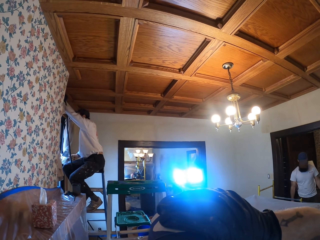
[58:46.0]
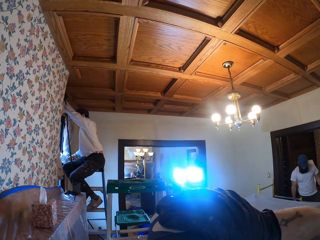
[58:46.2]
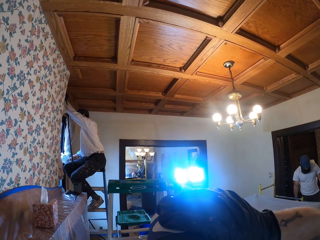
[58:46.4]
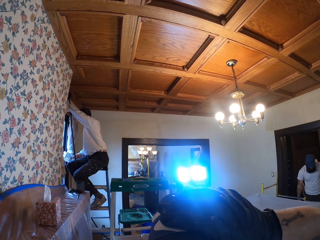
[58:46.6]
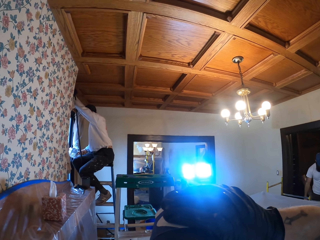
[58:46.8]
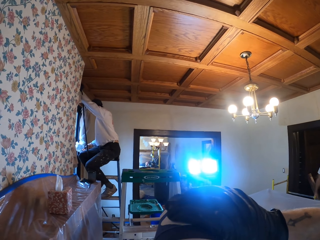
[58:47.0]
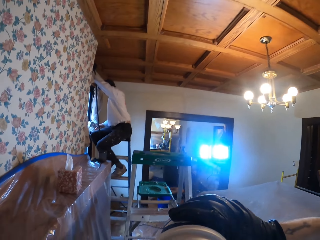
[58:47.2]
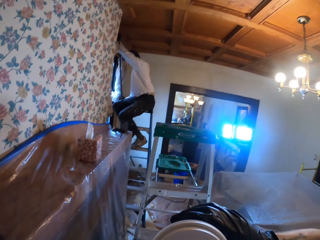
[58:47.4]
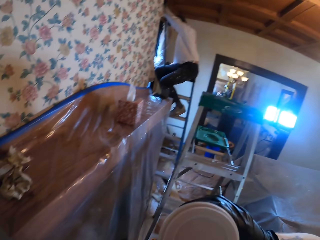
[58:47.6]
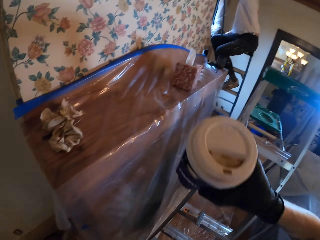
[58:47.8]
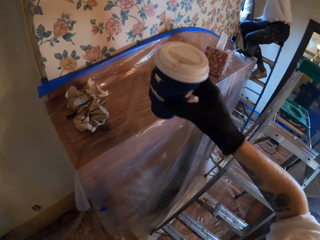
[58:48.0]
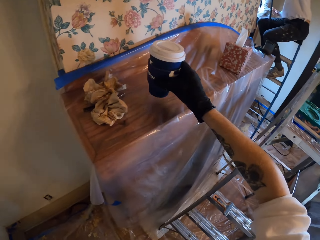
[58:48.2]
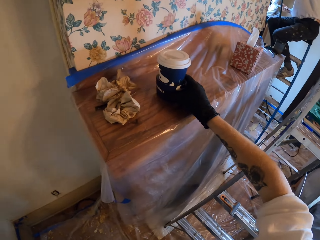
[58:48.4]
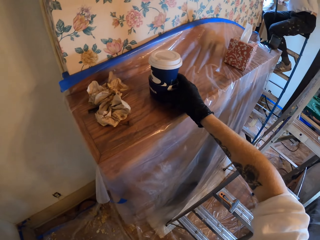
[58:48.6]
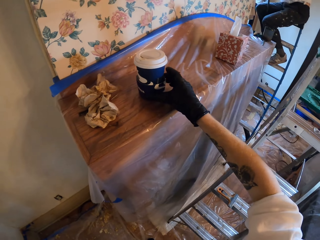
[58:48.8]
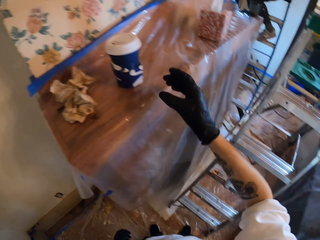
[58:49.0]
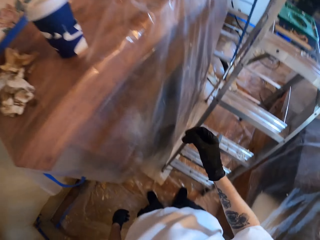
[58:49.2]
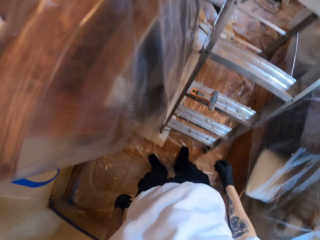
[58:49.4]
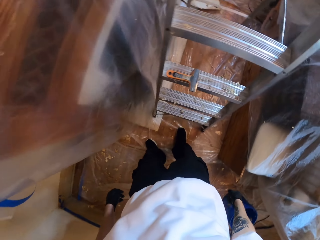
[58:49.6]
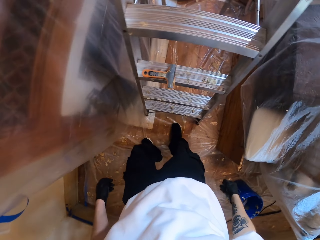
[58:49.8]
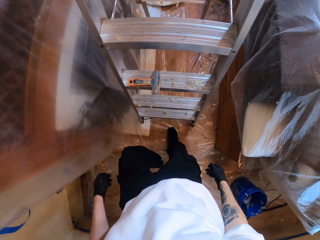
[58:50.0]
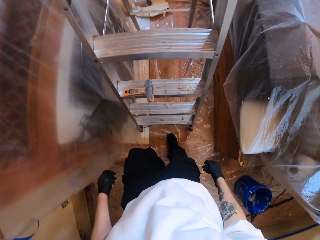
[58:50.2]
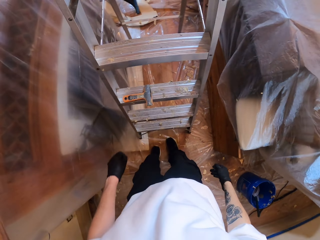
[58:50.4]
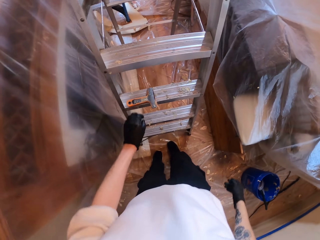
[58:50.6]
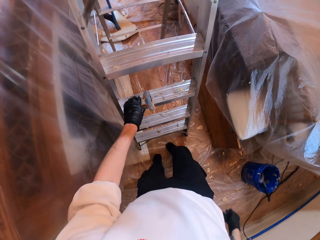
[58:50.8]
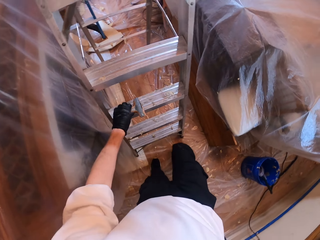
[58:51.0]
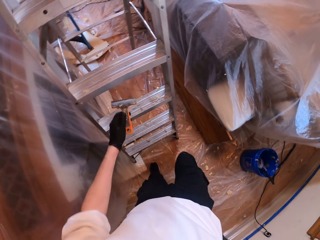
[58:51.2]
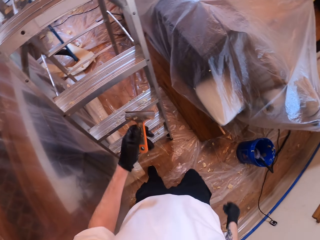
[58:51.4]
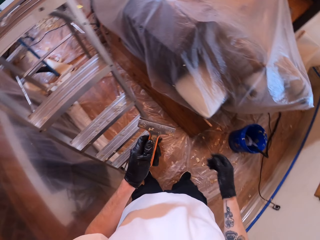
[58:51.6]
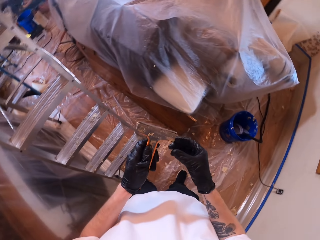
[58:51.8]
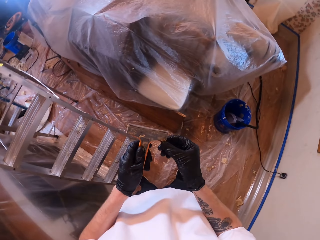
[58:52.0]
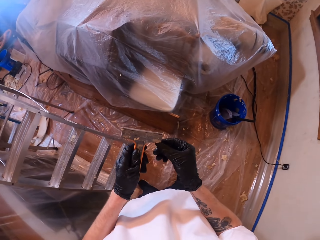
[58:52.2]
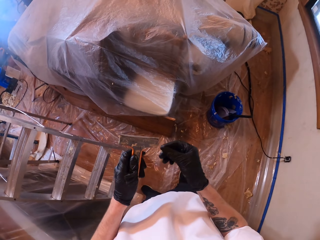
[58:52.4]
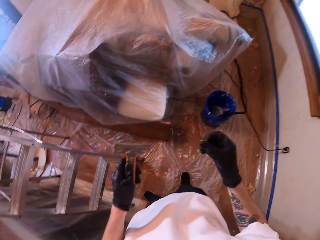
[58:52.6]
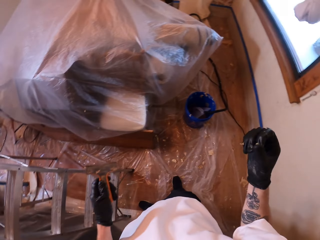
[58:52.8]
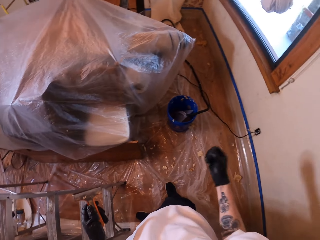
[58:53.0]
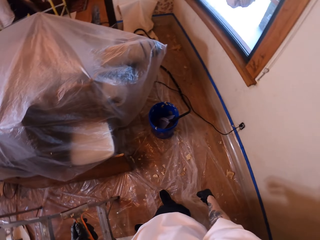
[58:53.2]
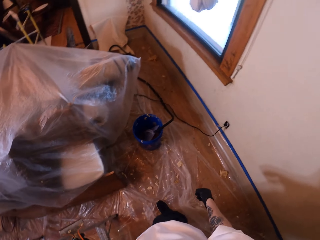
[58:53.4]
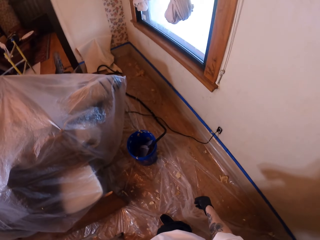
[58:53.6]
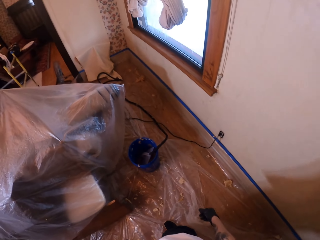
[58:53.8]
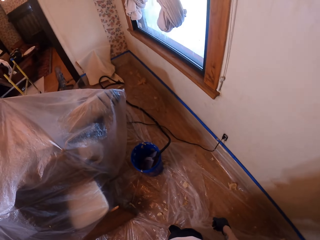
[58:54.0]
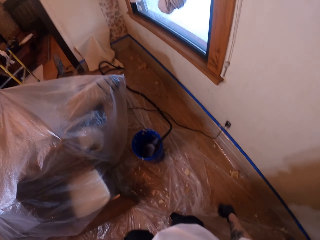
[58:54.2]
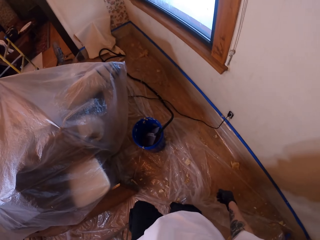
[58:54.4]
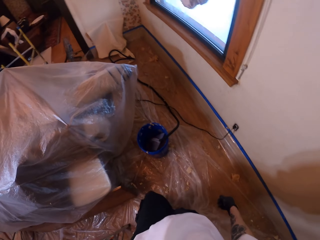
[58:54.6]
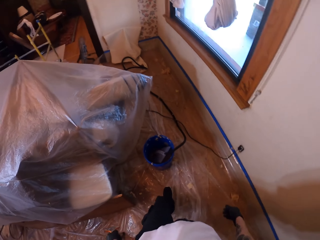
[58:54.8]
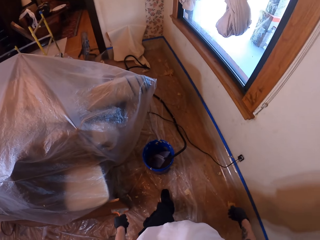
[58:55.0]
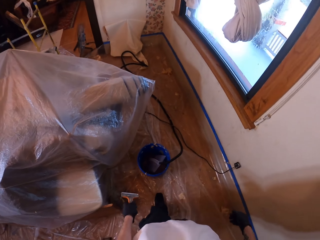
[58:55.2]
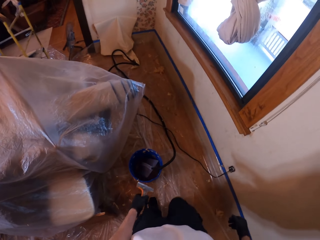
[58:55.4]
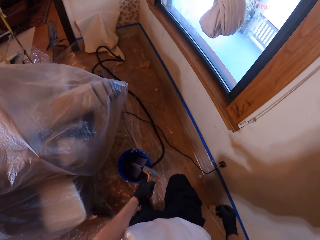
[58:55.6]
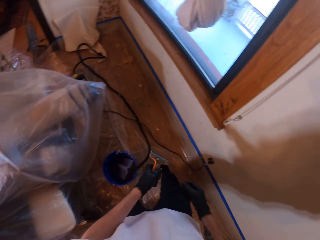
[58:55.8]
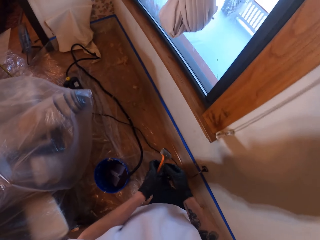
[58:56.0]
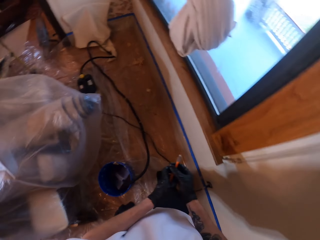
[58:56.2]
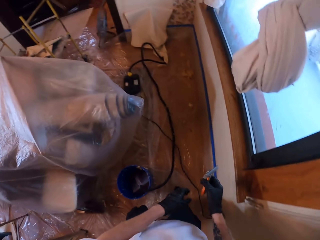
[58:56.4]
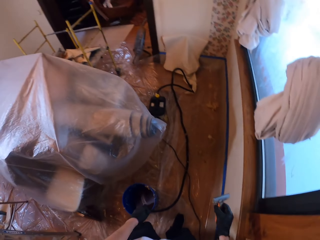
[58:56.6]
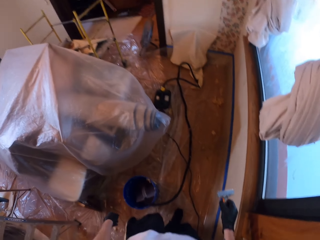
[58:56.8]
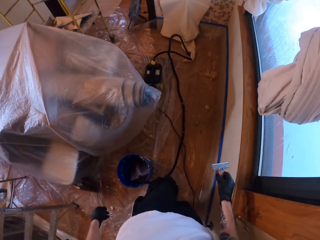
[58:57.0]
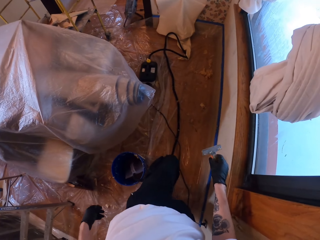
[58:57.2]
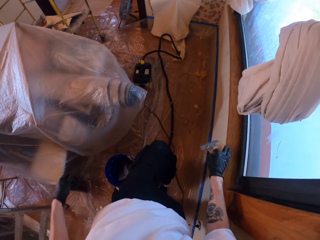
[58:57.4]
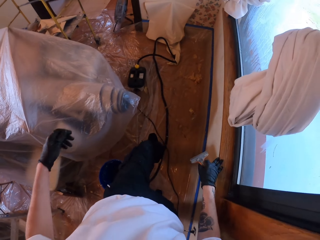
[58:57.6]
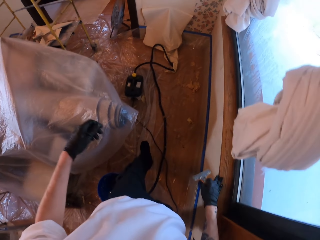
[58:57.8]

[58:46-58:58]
The camera wearer puts the cup on a cupboard or table. They take a scraper, remove dirt from the scraper and throw the dirt on the floor. They walk in the room.

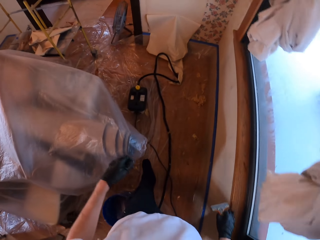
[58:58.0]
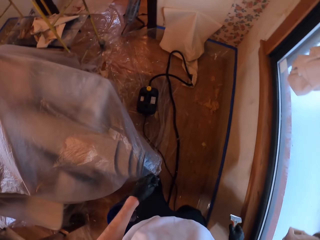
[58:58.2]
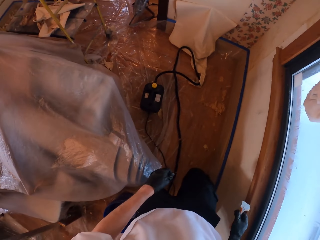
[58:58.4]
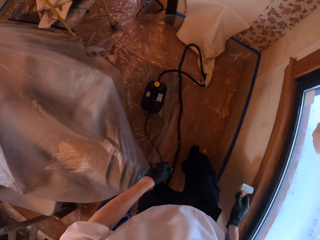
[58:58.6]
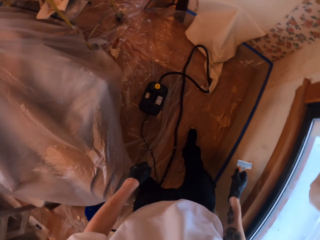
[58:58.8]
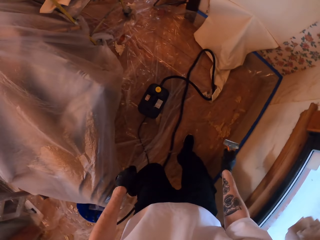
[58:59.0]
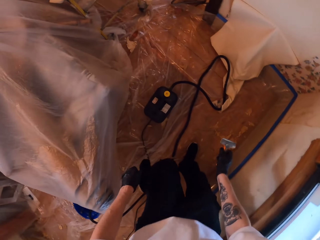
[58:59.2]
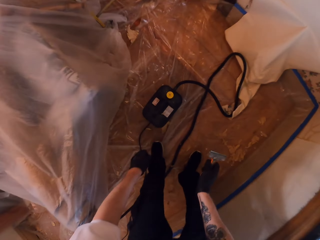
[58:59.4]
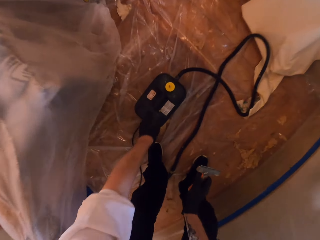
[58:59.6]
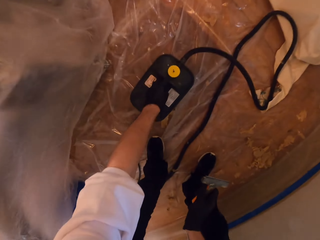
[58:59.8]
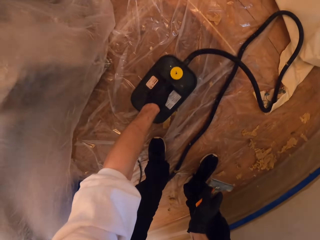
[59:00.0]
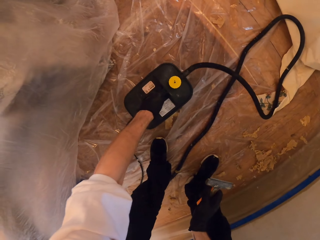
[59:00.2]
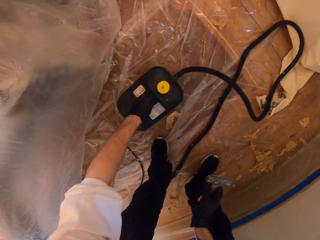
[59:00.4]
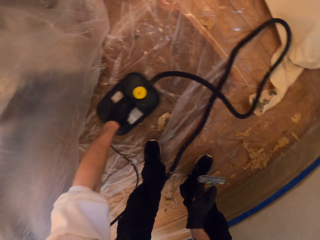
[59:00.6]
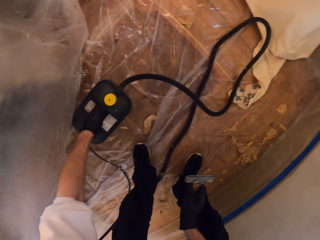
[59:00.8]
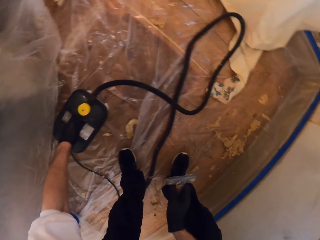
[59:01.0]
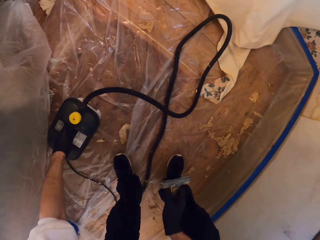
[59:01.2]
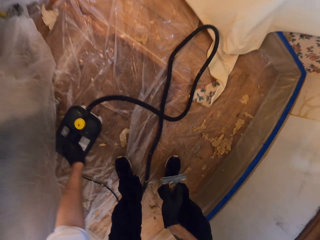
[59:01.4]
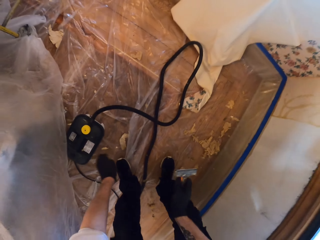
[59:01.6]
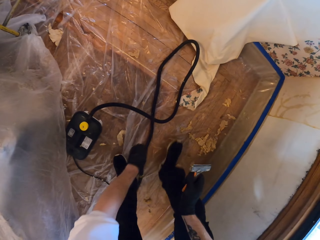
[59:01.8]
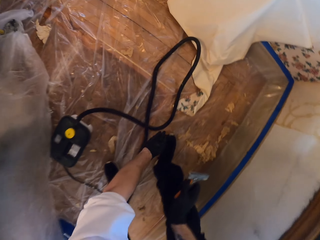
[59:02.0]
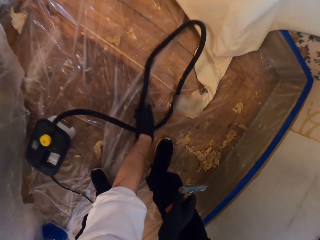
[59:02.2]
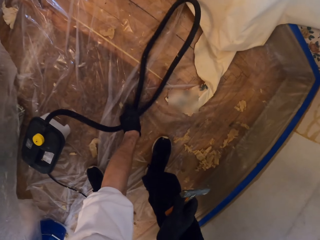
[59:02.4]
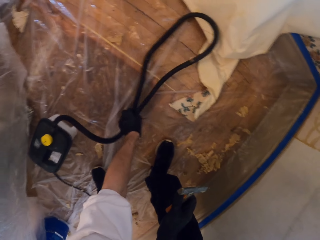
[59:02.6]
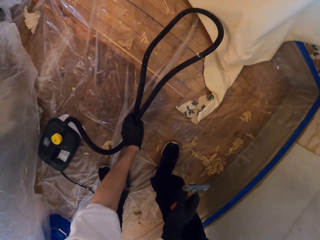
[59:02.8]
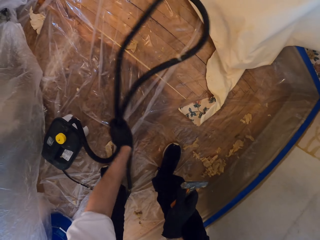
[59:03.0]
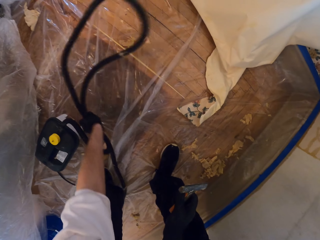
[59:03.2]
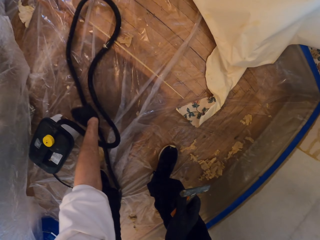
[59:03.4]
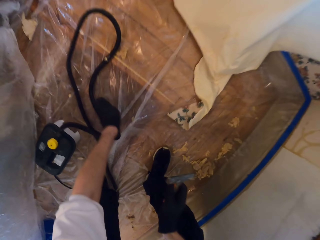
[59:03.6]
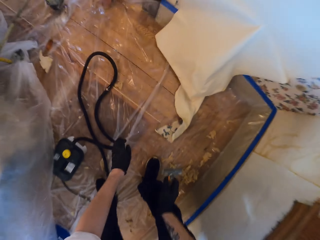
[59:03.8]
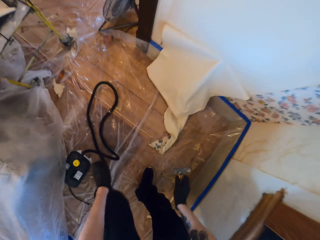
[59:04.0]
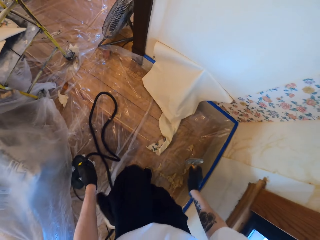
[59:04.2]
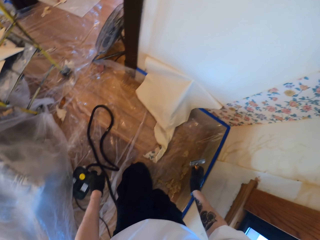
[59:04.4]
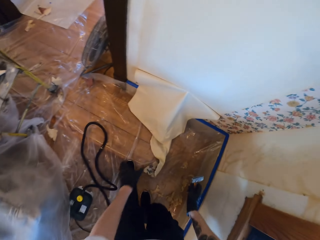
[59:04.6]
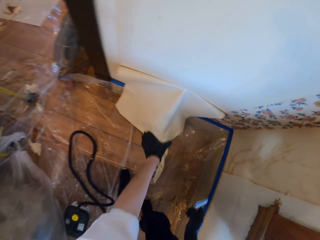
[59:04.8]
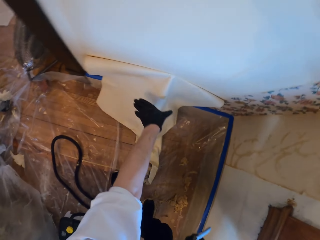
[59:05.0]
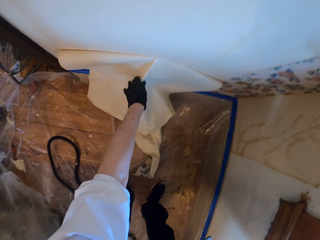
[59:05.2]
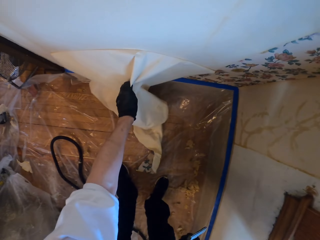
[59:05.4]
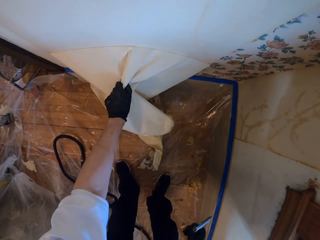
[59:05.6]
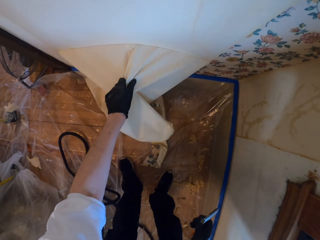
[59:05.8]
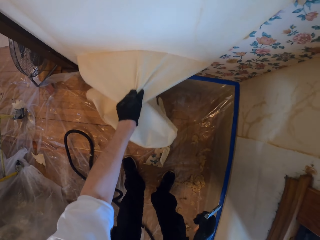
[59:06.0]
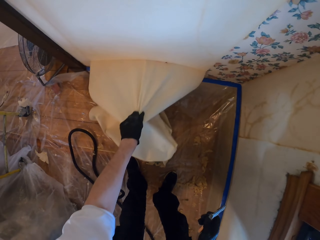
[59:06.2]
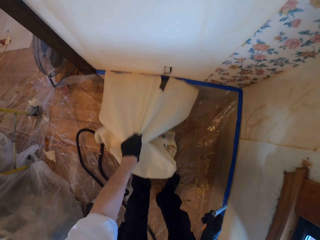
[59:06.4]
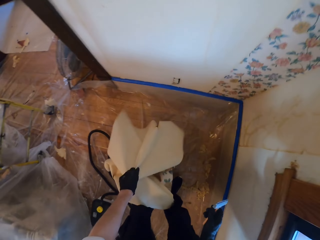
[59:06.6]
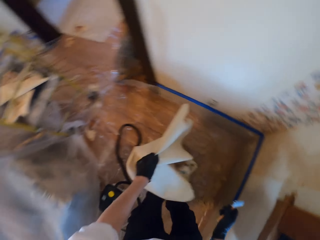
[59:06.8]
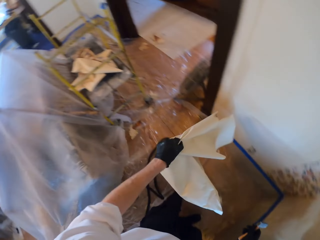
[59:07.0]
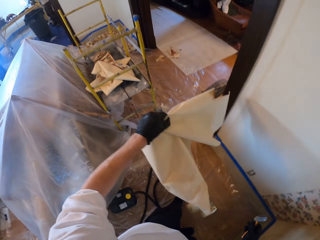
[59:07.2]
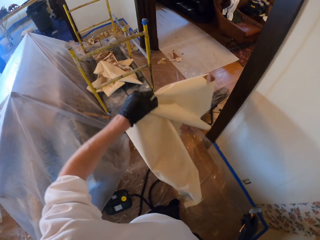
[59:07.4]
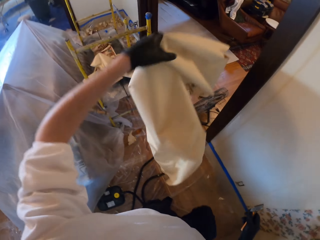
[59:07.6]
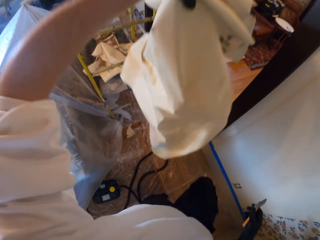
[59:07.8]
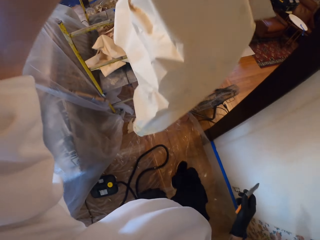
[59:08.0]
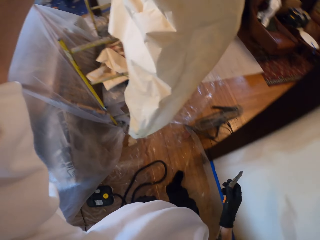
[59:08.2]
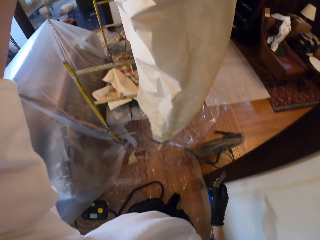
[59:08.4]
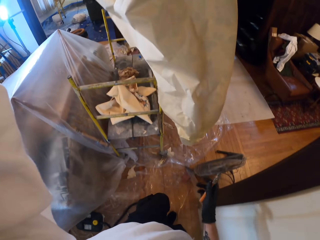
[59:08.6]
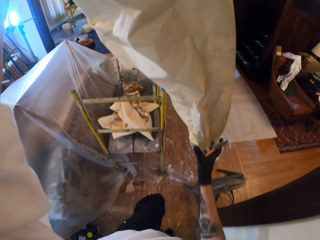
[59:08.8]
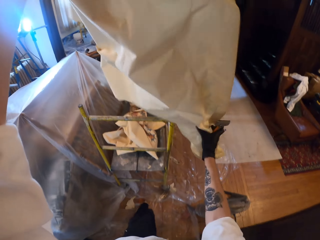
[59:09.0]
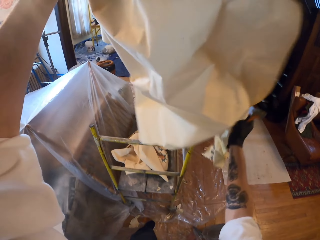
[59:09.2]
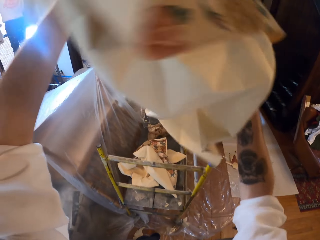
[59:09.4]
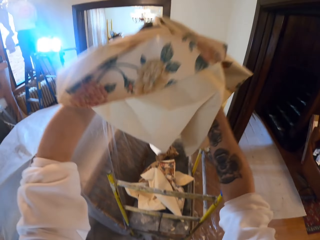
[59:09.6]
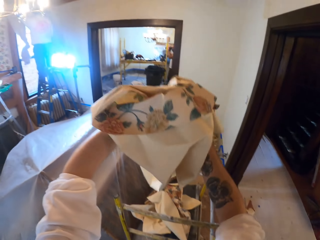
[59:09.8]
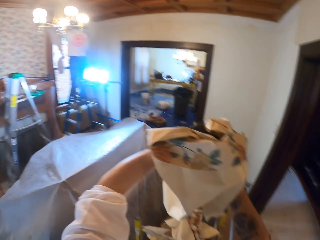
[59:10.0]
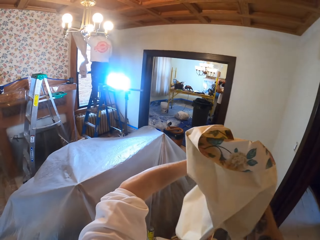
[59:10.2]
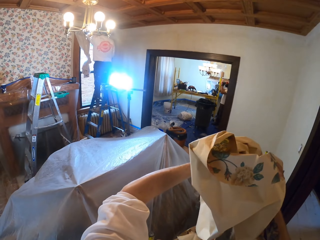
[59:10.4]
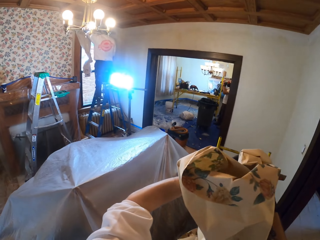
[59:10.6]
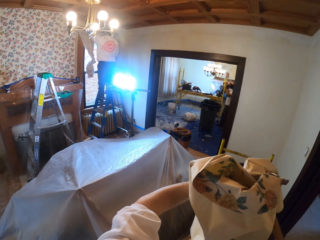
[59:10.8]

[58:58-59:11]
The camera wearer moves a jerrycan. They hold the fuel tank. They move a cable. They lift a pipe. They pluck a lining or wallpaper from the wall. They hold up the lining.
